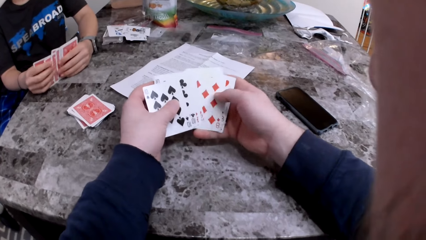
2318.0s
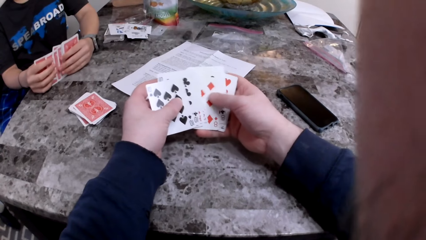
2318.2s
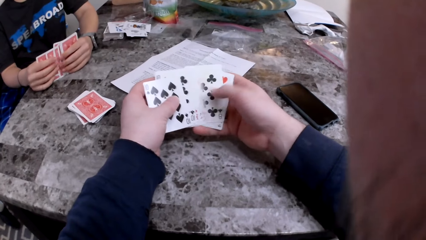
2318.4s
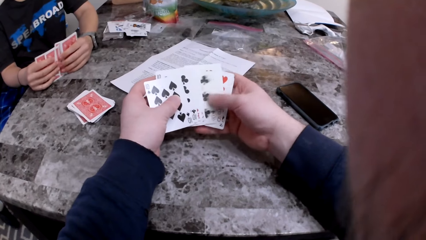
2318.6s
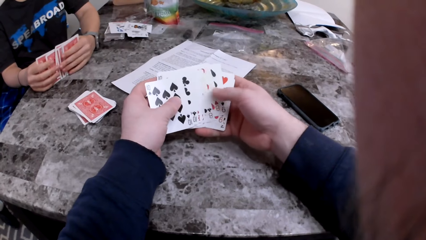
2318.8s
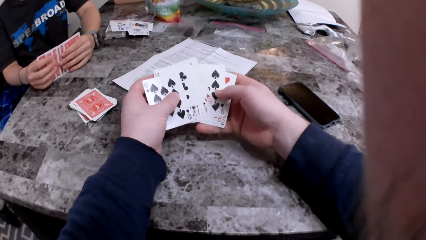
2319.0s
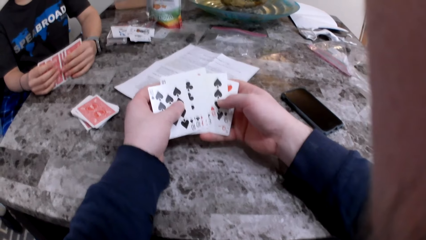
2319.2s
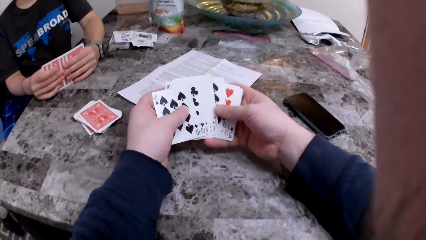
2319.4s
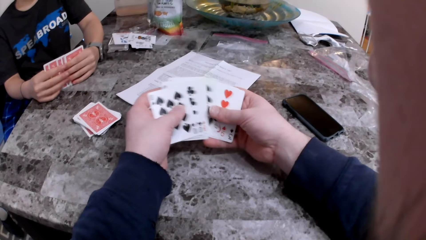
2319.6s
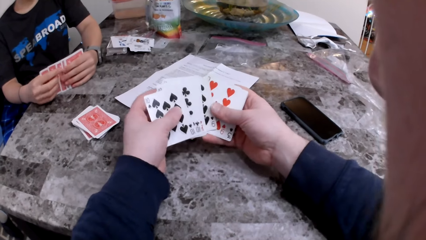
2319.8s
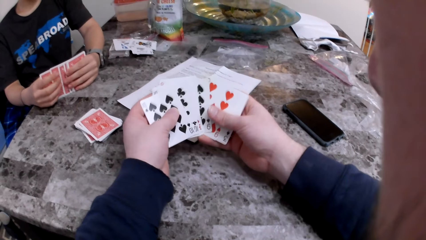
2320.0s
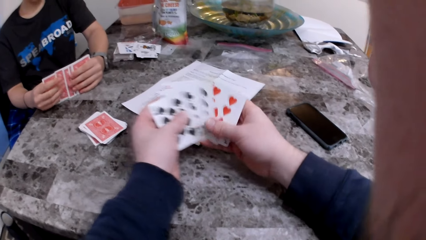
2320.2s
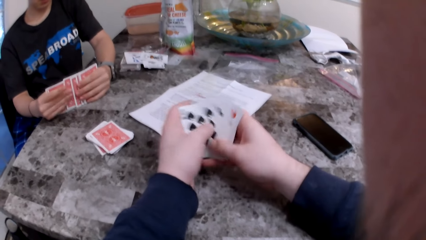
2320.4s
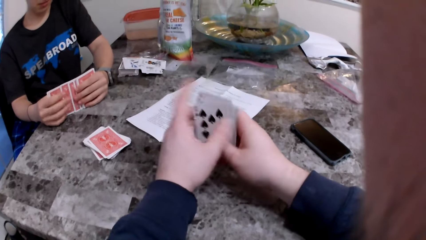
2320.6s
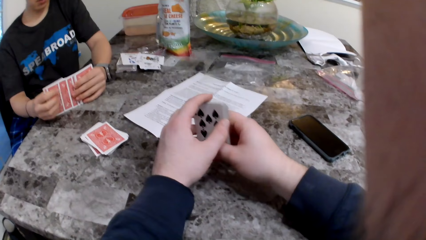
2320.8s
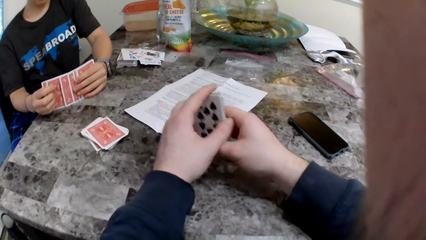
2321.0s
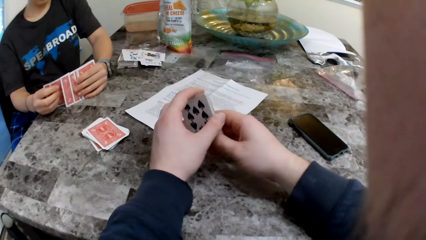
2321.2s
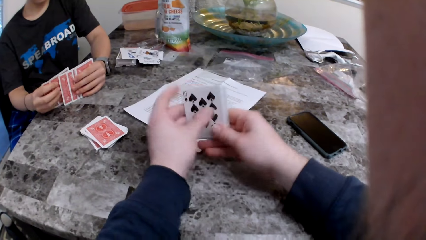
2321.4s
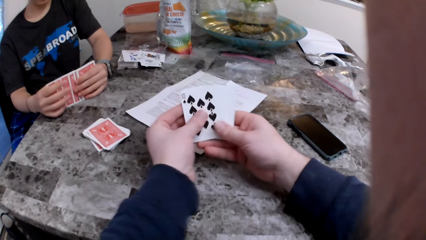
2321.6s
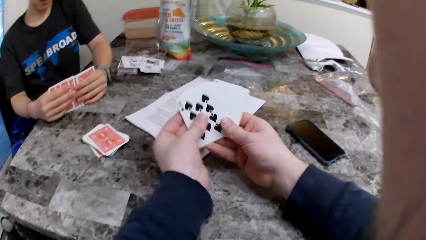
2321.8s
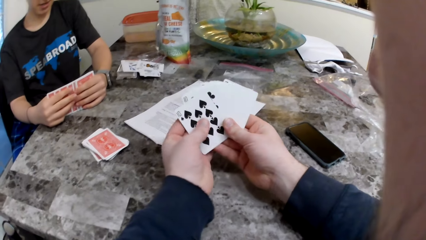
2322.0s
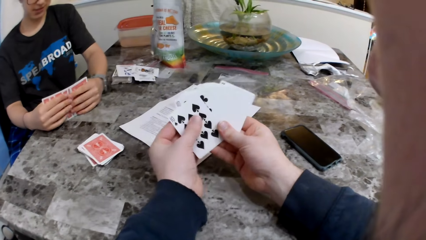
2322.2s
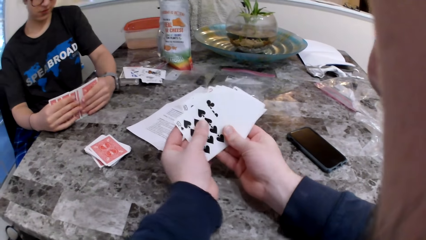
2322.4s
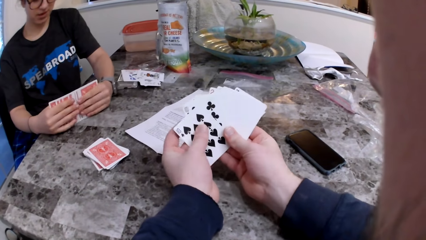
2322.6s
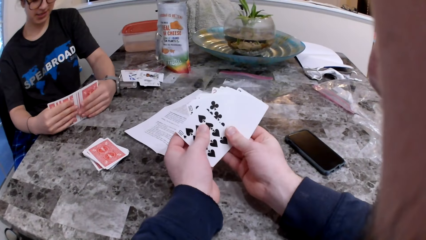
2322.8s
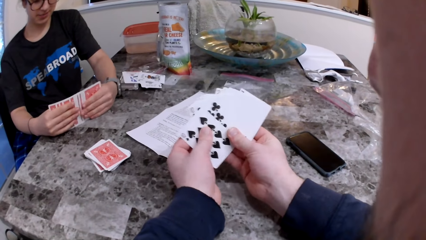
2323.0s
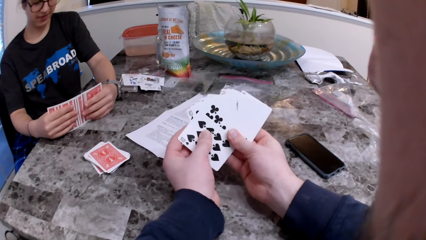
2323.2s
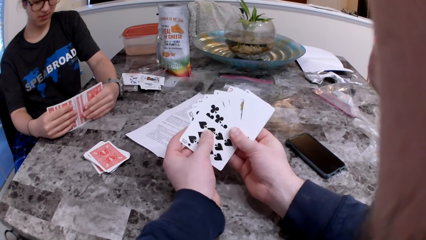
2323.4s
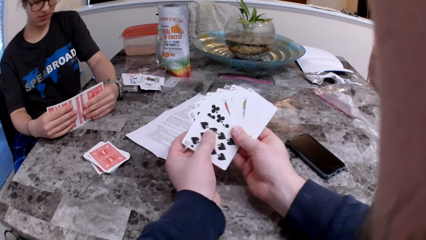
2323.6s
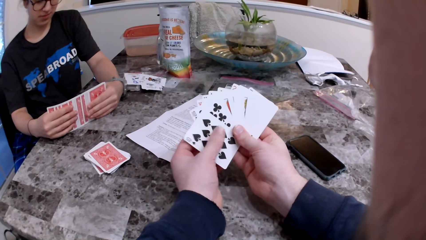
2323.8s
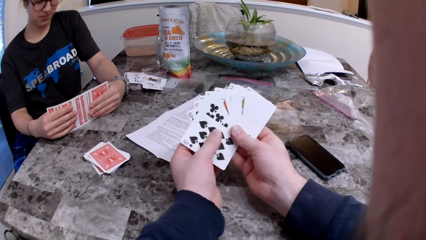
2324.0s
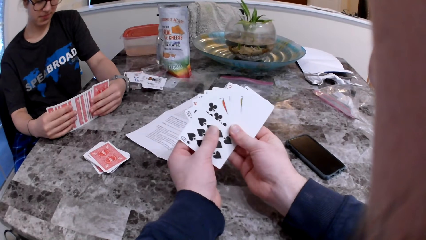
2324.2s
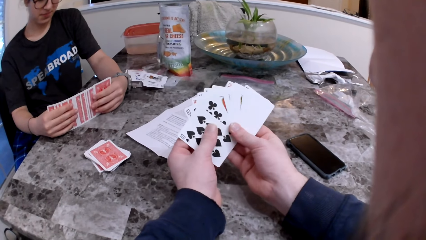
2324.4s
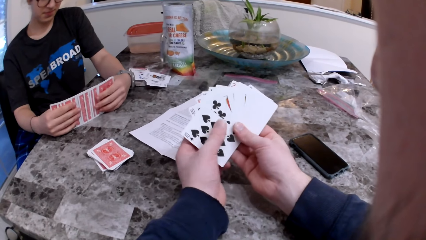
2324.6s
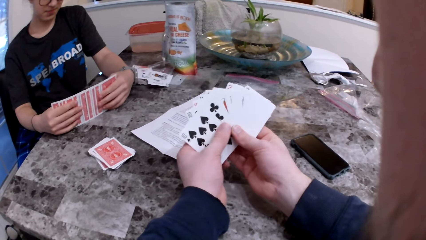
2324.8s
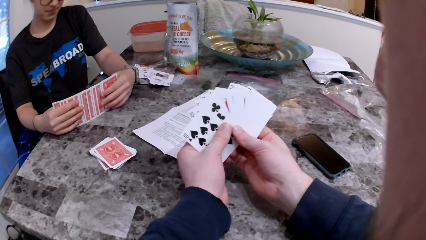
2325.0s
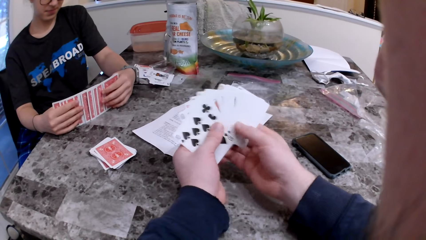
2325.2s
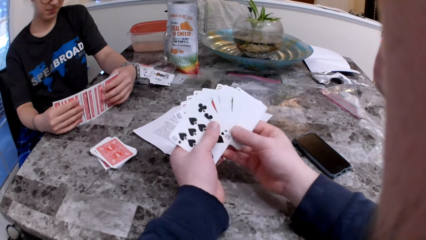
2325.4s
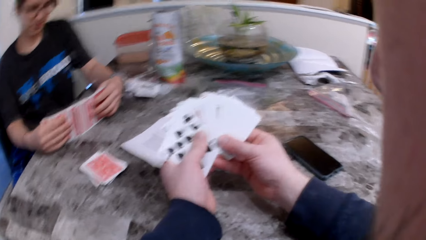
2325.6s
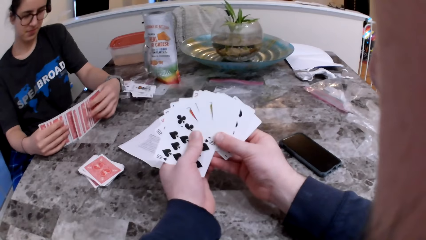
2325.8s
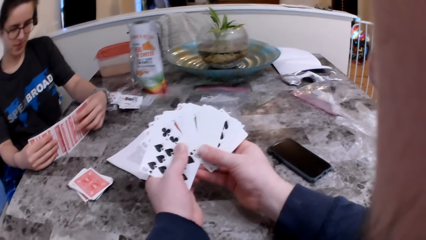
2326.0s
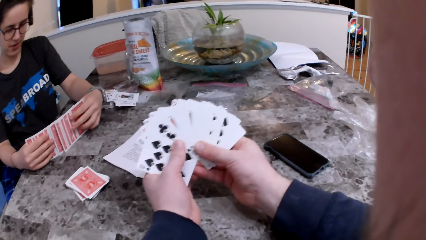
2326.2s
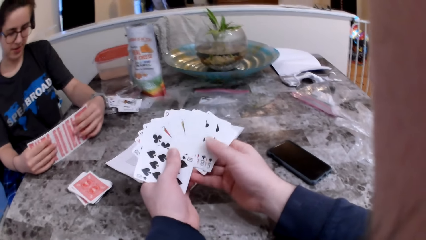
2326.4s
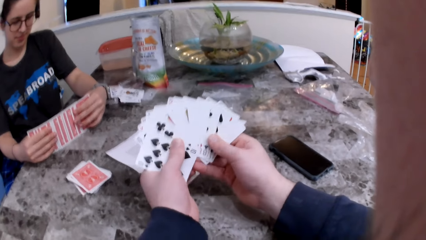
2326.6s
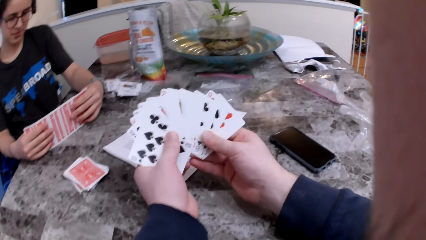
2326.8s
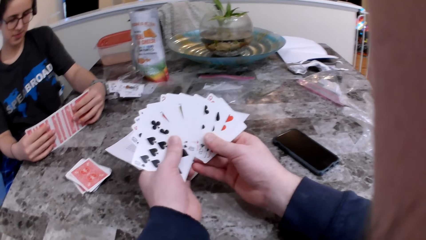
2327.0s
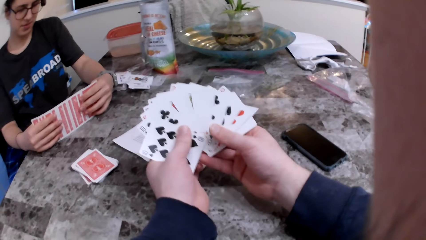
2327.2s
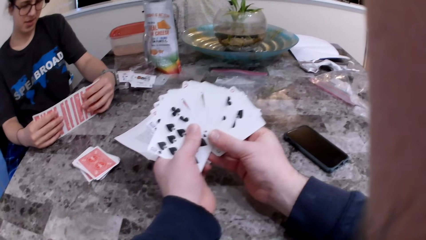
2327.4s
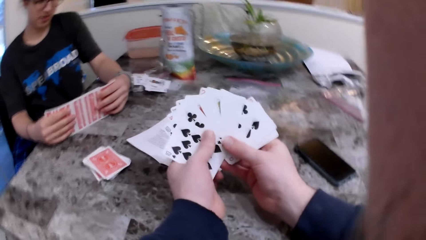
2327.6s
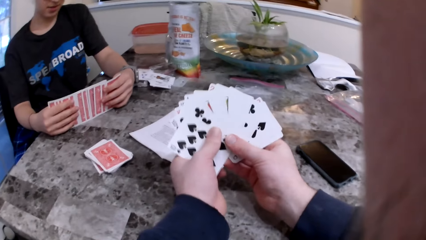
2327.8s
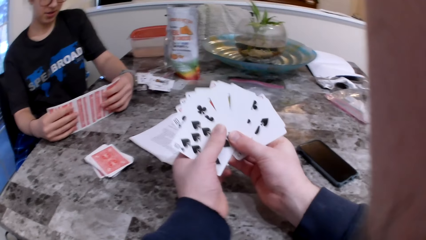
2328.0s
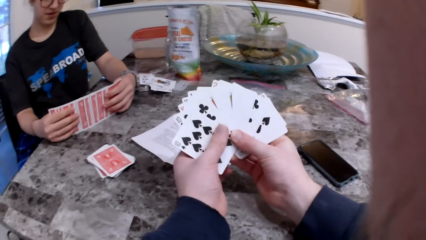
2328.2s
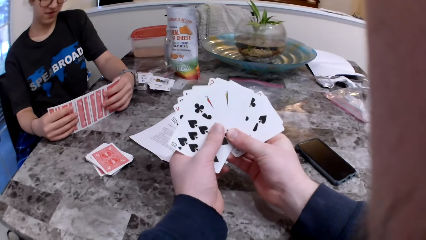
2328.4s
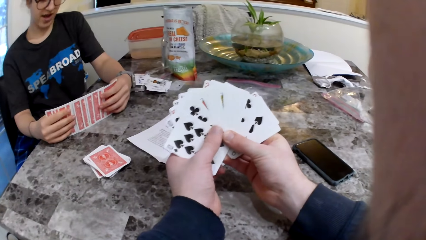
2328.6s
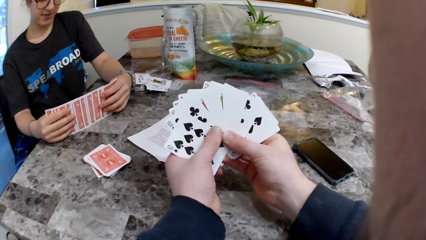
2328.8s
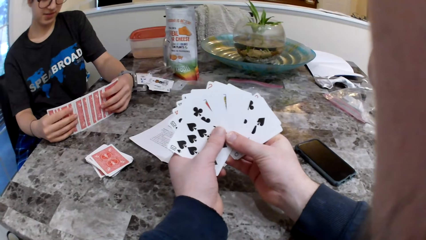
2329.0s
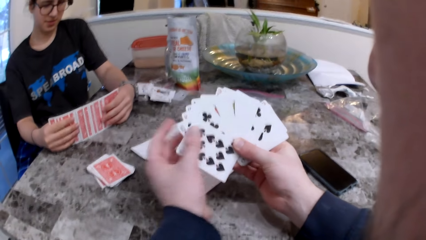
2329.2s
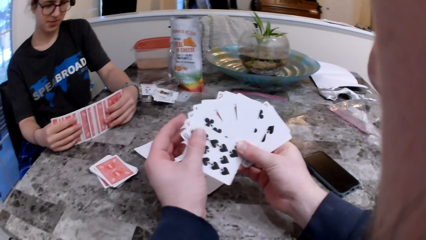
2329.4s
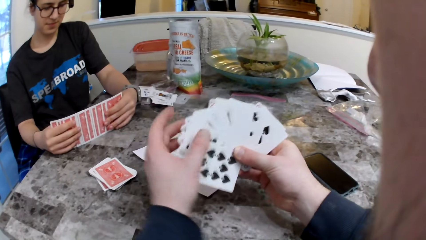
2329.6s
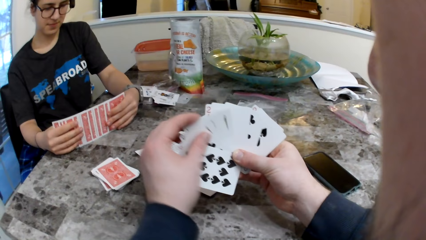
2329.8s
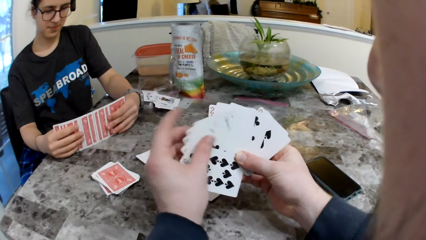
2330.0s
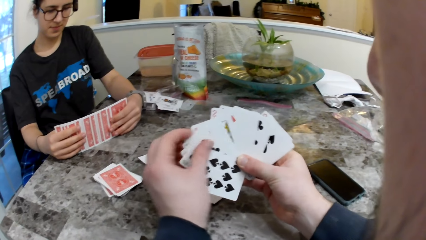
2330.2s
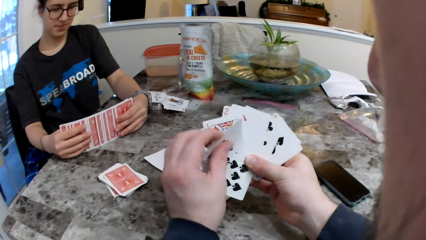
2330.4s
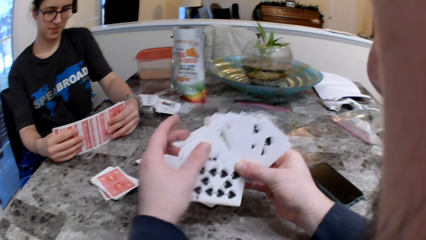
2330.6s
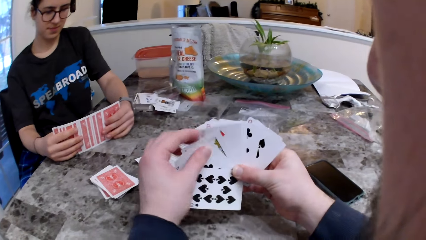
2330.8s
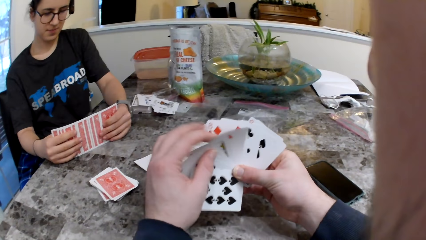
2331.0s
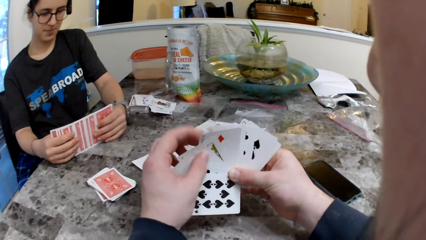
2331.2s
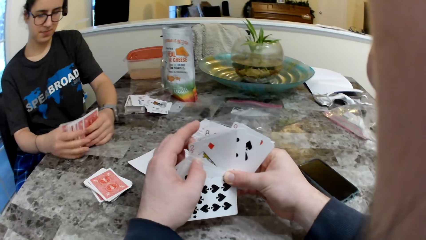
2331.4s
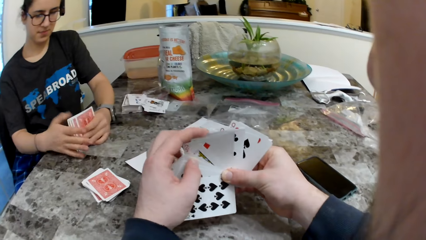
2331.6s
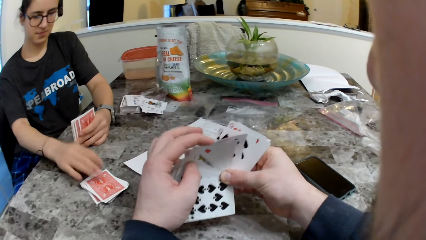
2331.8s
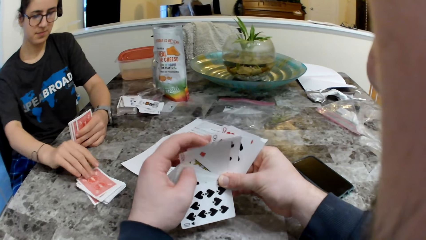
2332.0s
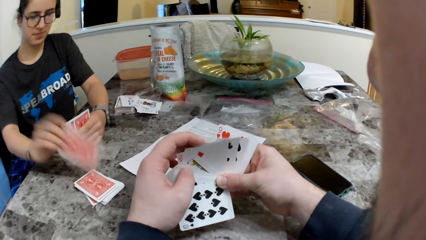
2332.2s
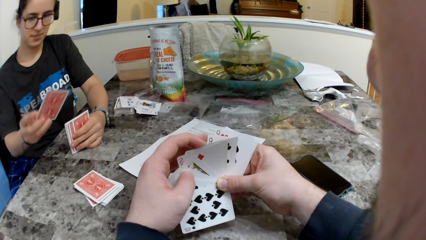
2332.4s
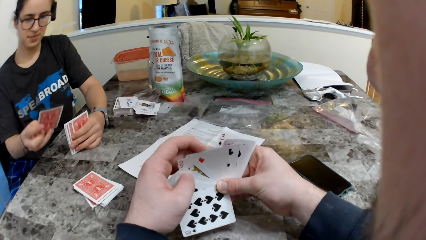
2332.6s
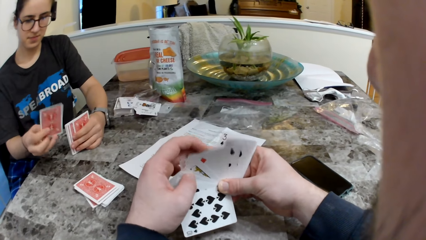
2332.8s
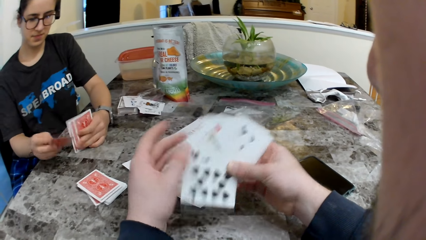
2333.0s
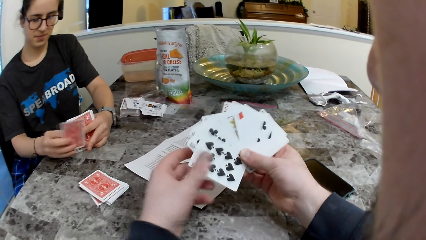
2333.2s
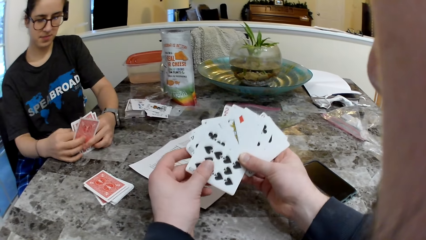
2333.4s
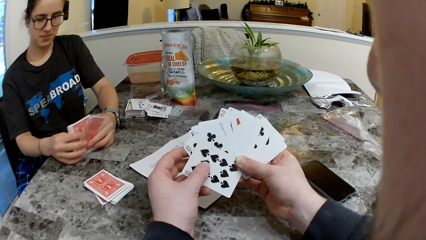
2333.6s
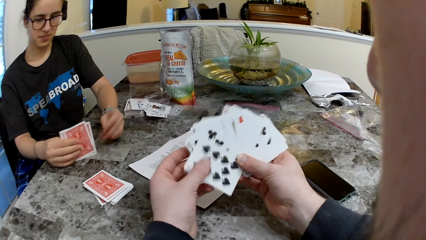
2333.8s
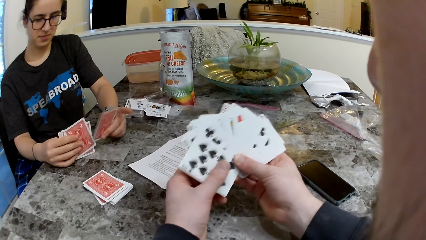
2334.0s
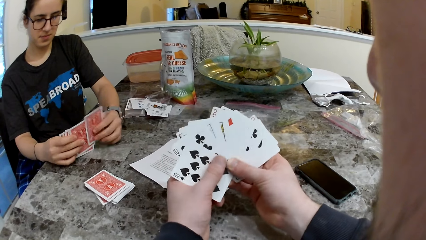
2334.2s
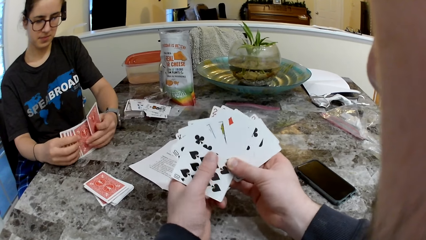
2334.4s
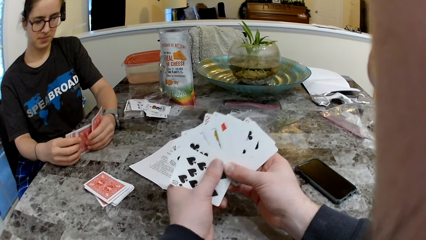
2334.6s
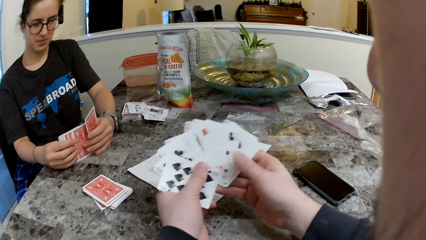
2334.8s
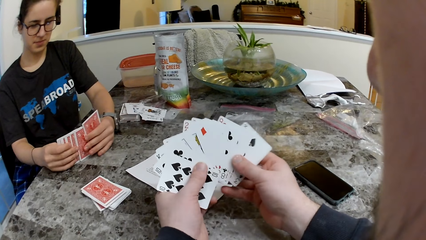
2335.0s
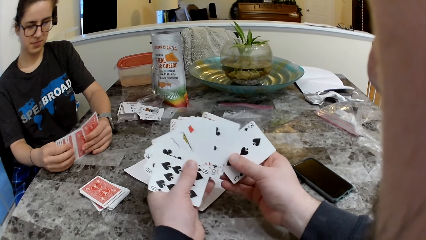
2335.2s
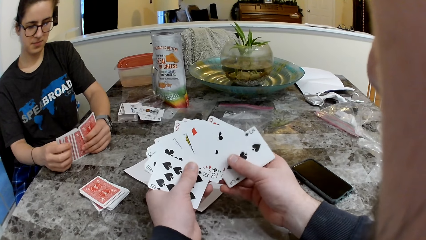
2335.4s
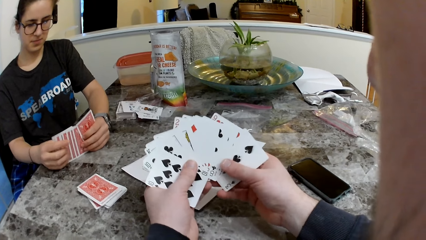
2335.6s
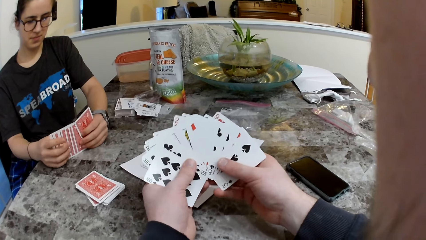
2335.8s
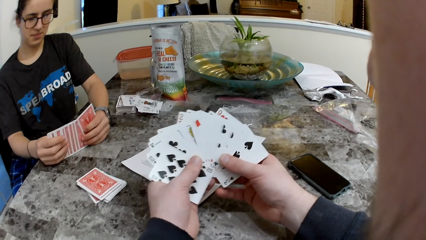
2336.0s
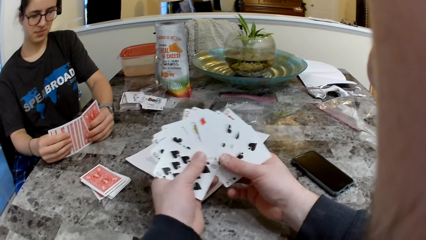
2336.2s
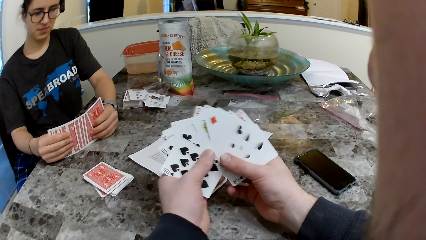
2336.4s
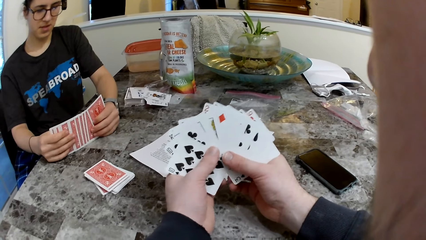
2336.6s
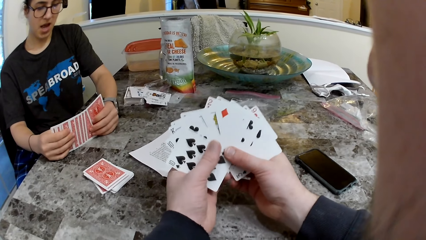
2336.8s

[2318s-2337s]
The woman checks the cards. The woman picks up a card from the table, holds the card with the other cards, and checks the cards.
